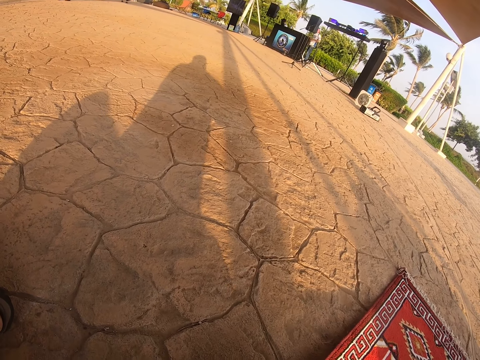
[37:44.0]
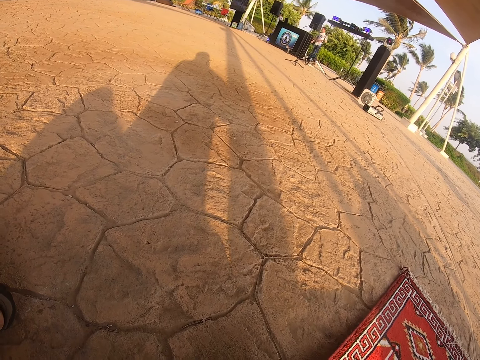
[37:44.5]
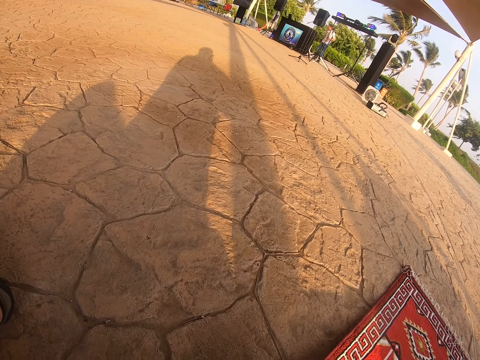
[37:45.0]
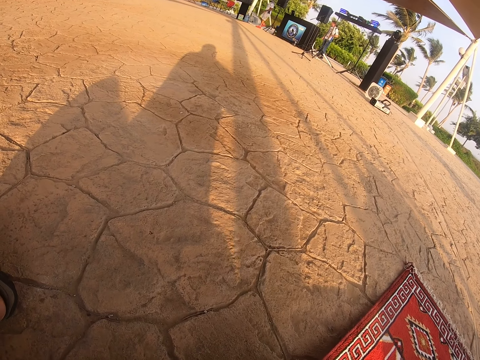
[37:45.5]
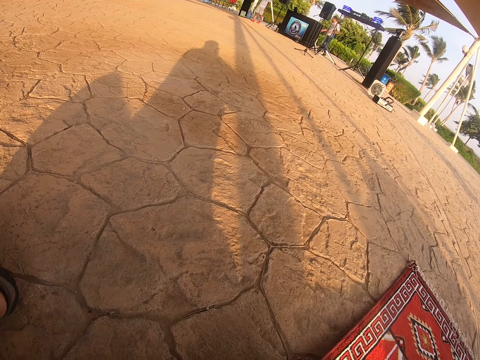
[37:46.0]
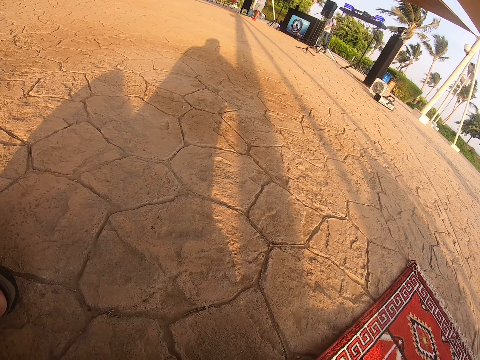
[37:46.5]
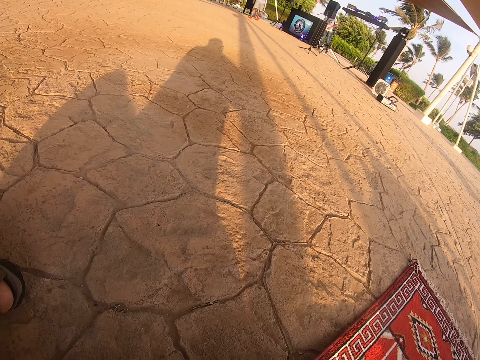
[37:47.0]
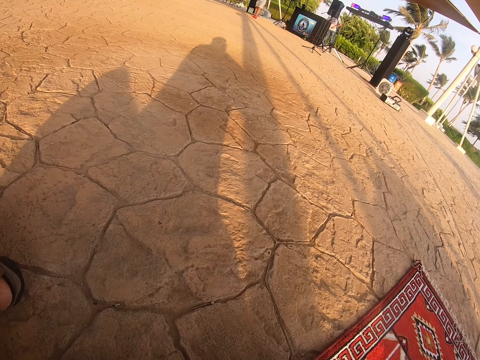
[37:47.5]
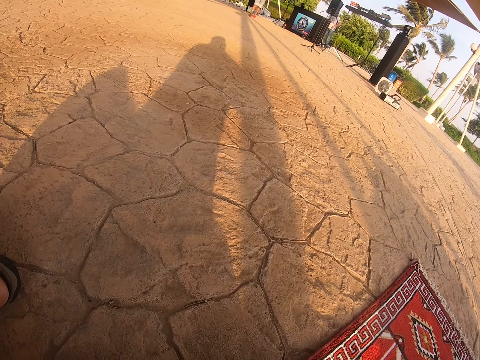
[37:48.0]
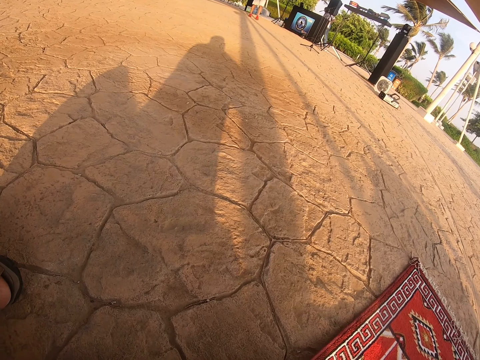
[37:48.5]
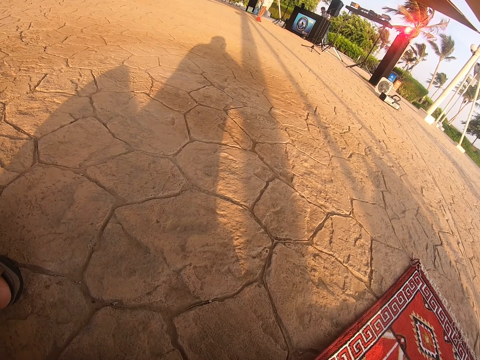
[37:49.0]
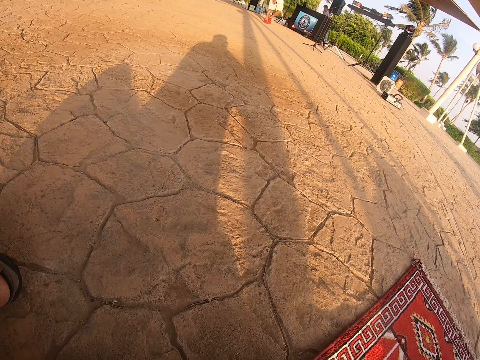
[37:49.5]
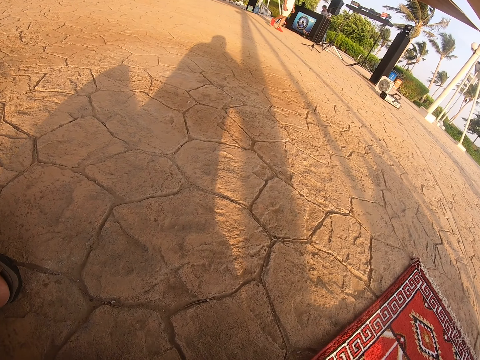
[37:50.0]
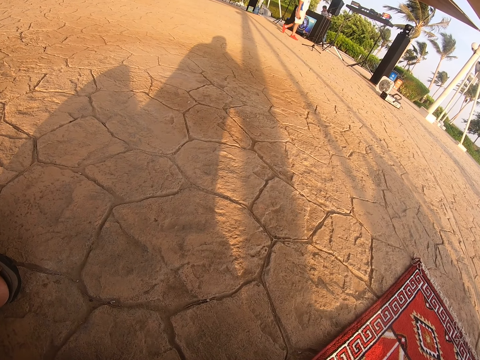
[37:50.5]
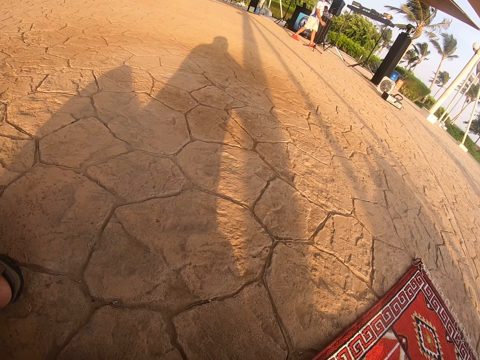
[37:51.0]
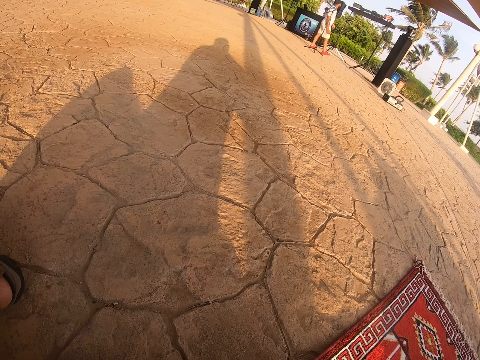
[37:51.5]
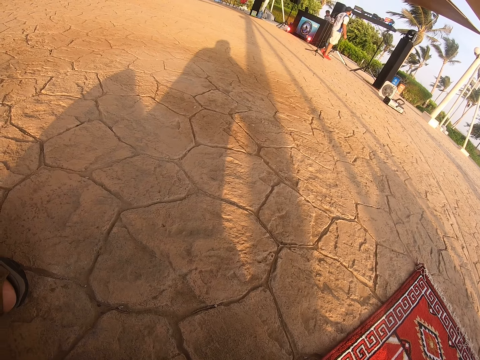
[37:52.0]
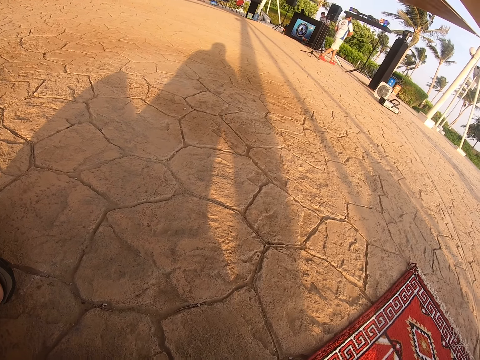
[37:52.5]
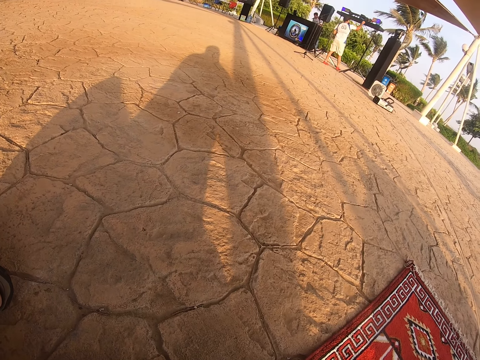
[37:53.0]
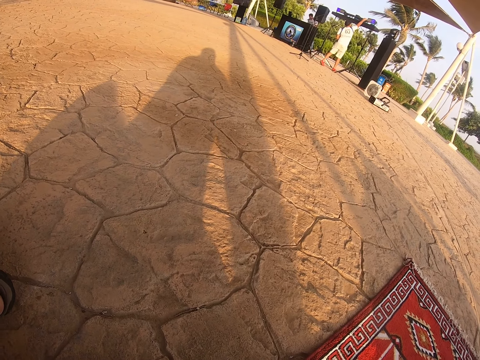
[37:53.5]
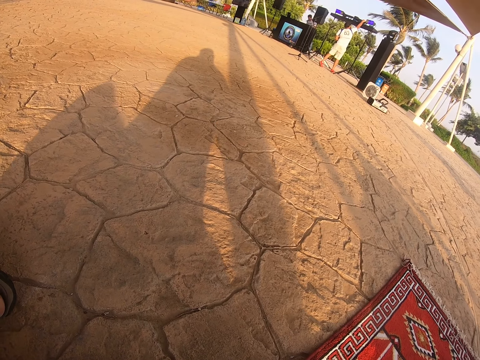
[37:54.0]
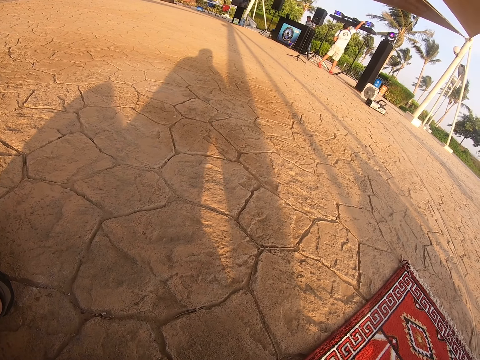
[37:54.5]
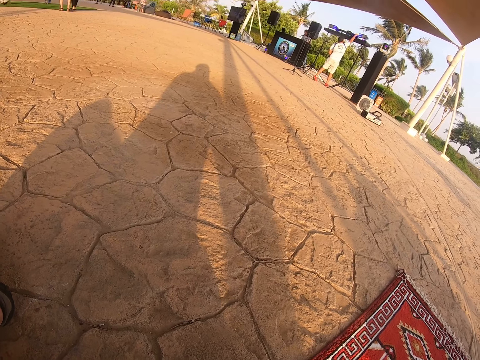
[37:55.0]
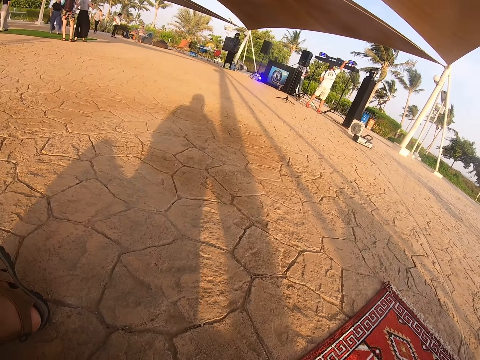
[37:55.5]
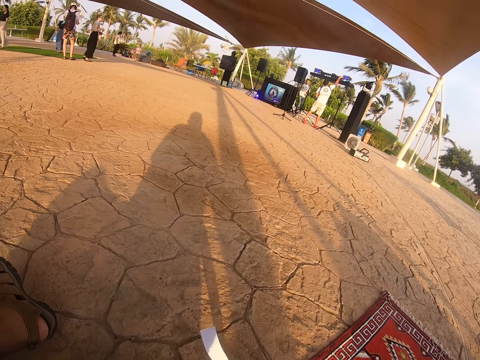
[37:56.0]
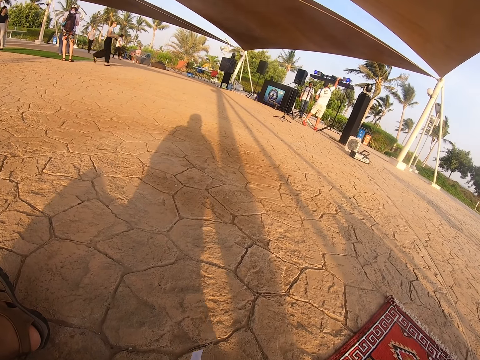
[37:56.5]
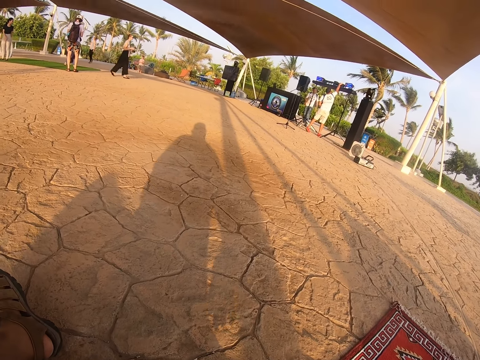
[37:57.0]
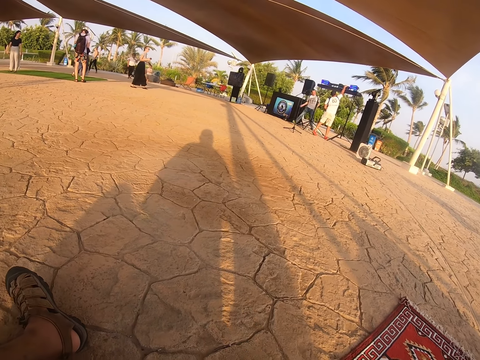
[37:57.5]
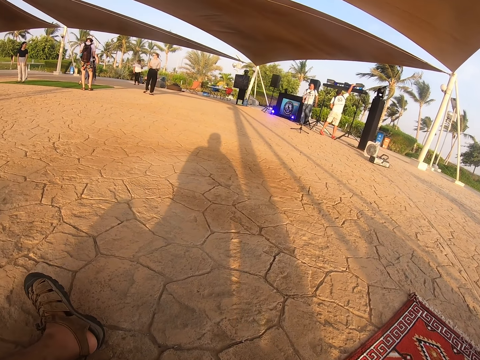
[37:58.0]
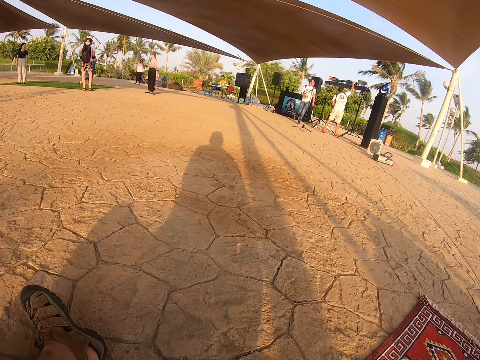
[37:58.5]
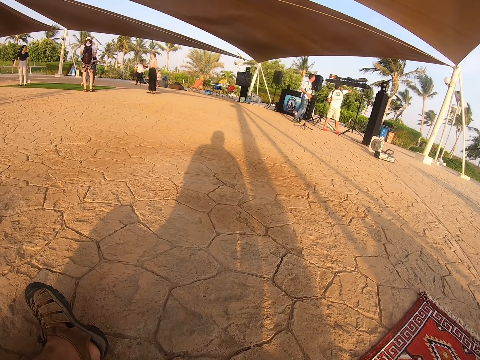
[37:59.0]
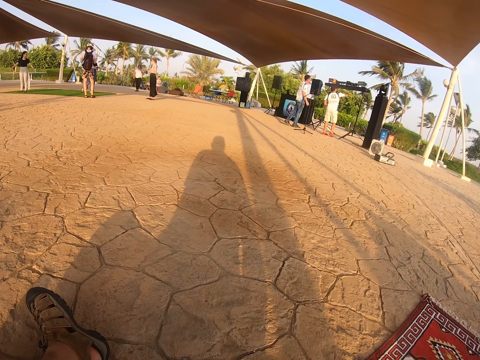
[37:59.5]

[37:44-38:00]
The camera wearer looks at the people around.

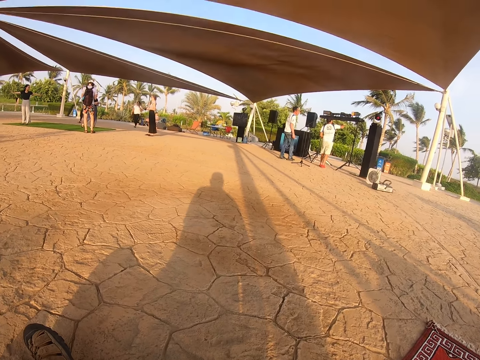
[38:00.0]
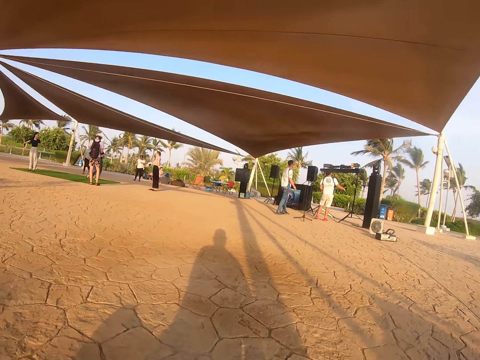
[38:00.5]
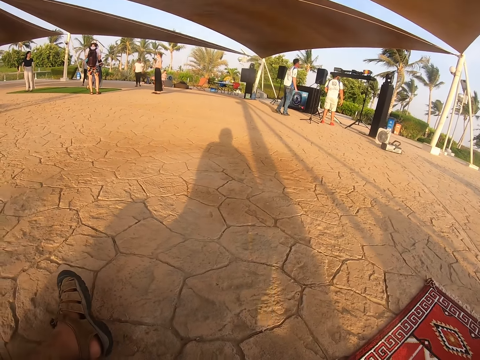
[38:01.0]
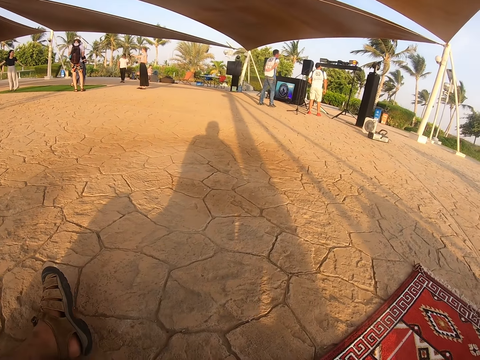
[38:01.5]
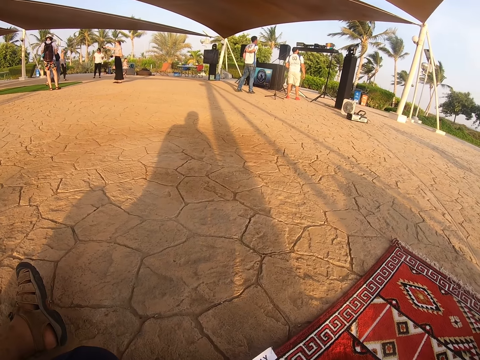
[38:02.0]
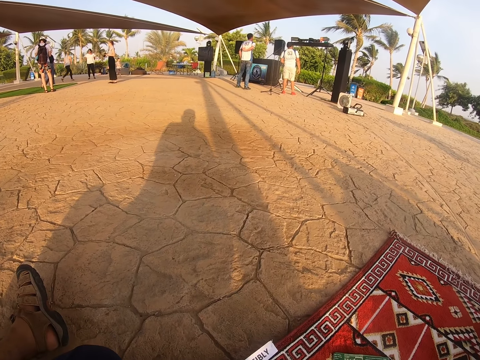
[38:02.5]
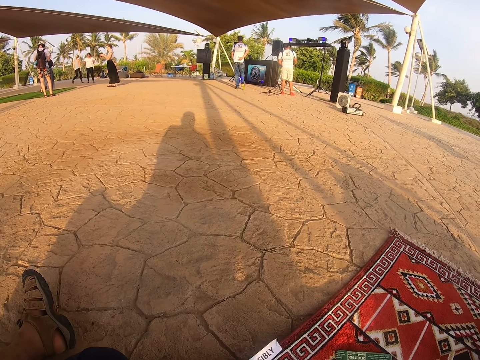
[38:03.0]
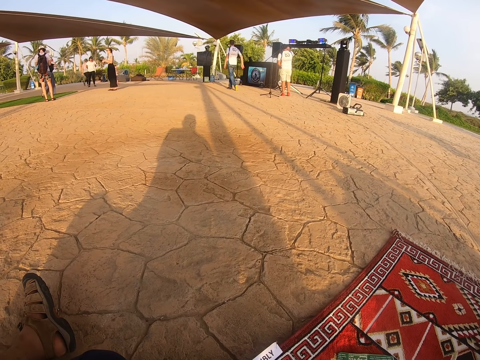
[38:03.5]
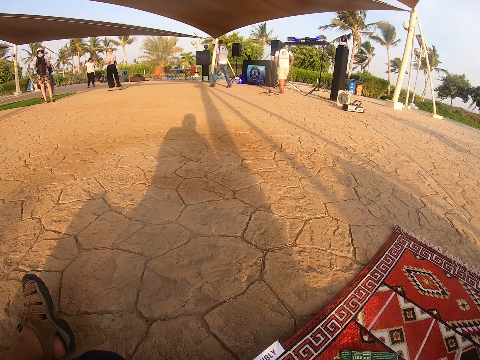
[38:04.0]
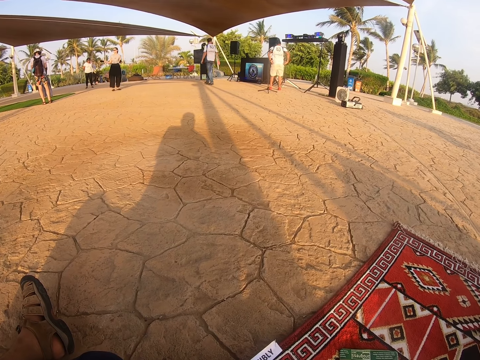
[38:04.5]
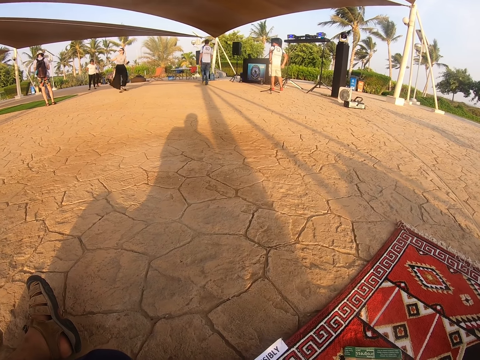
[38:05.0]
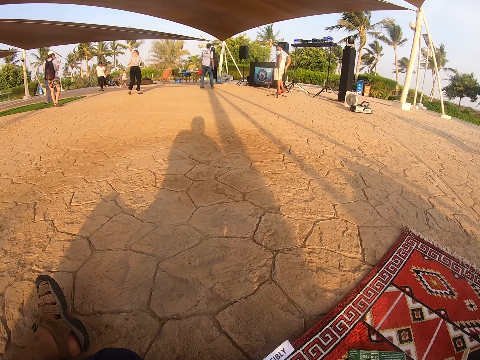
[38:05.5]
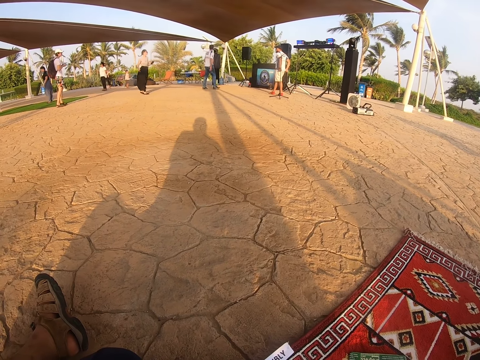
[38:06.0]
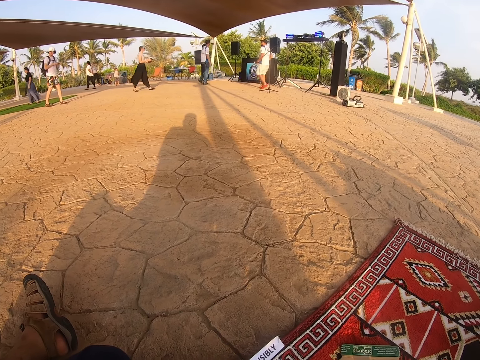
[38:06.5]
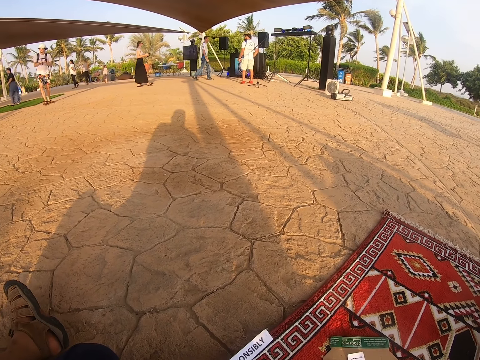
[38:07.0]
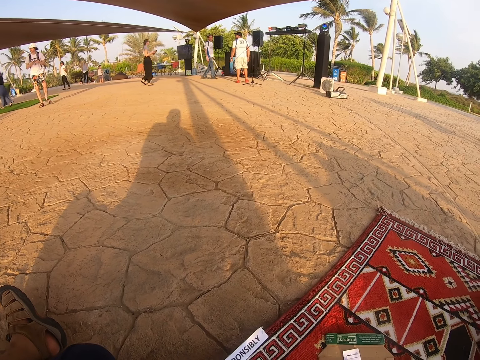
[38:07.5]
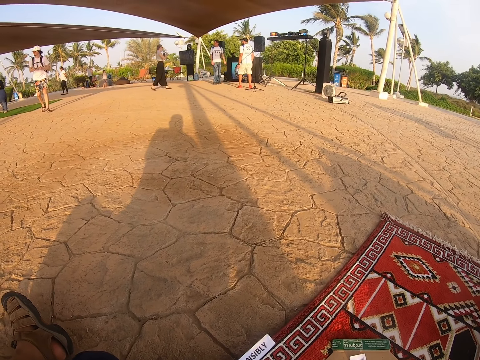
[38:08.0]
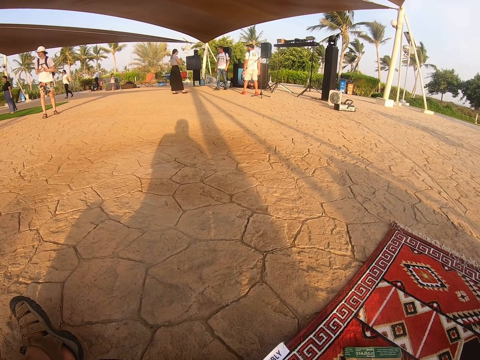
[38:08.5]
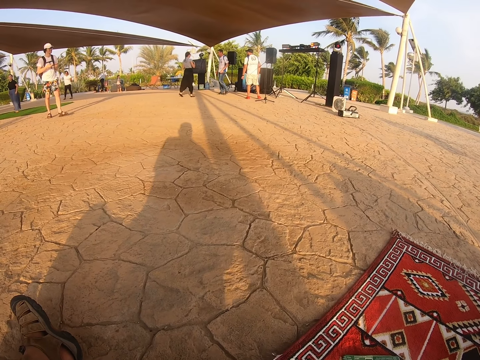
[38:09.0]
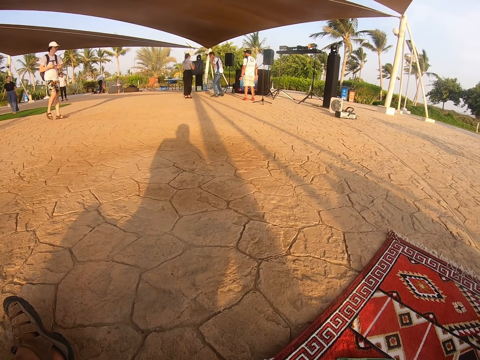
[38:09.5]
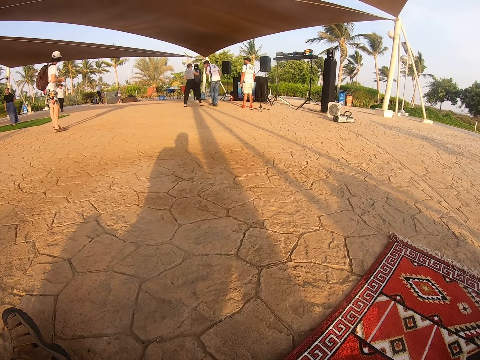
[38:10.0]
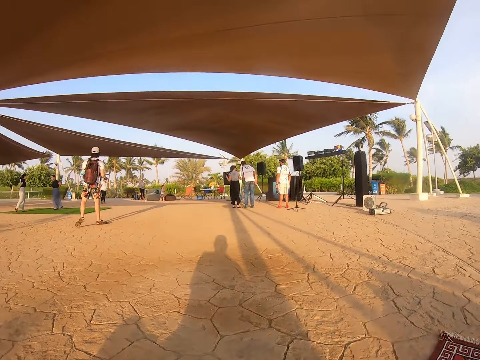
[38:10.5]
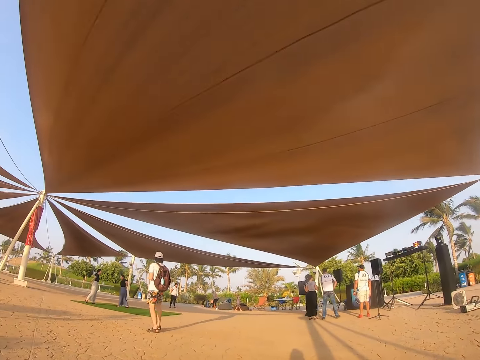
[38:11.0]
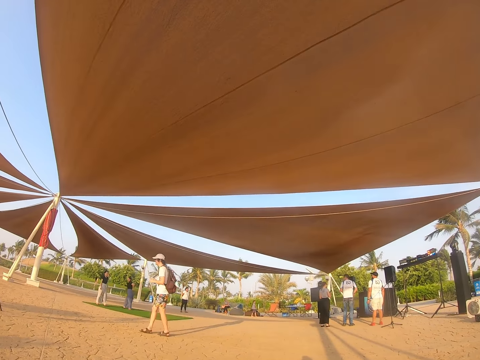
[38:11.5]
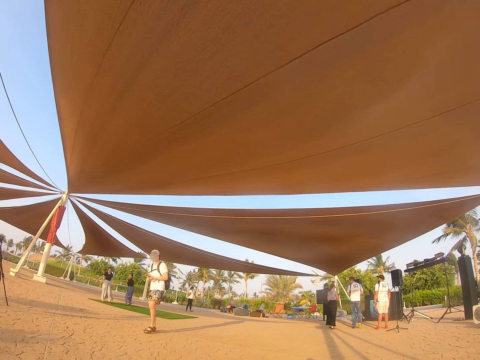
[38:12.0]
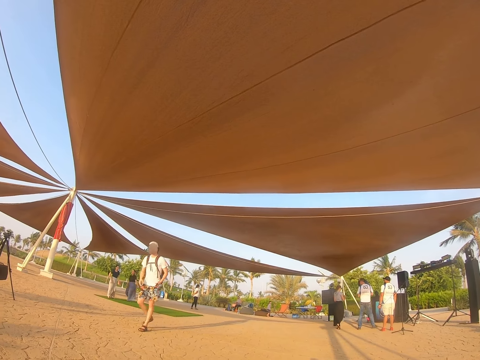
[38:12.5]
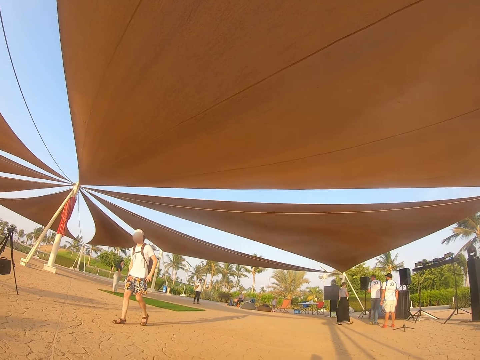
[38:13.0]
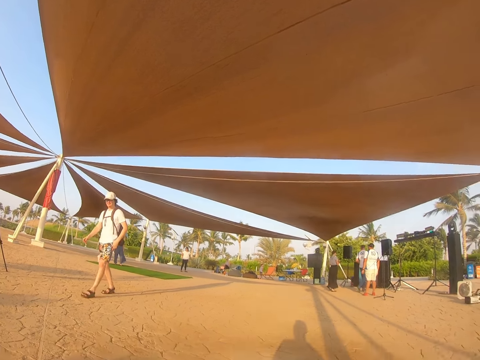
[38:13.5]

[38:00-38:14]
The camera wearer looks at the tent shade.
